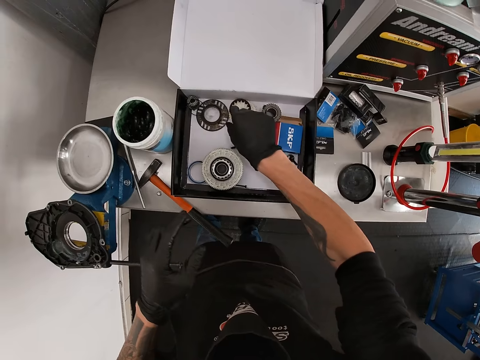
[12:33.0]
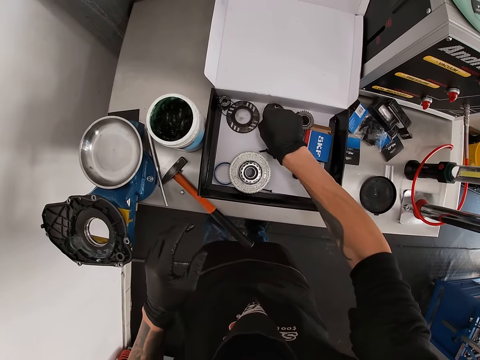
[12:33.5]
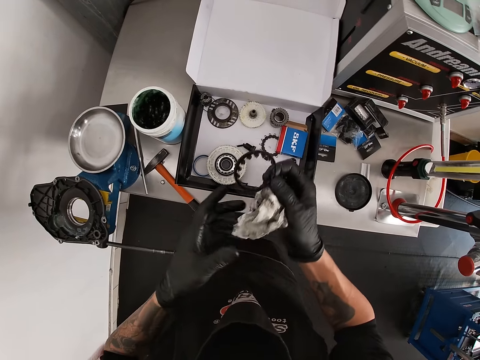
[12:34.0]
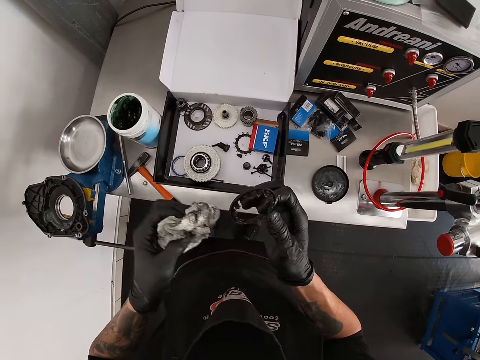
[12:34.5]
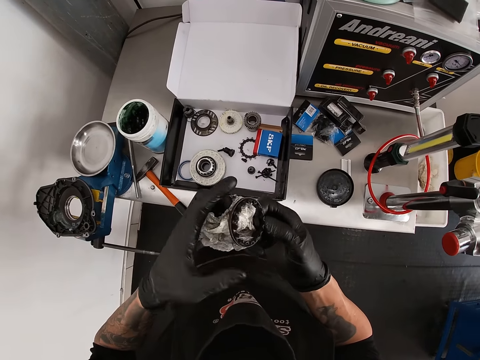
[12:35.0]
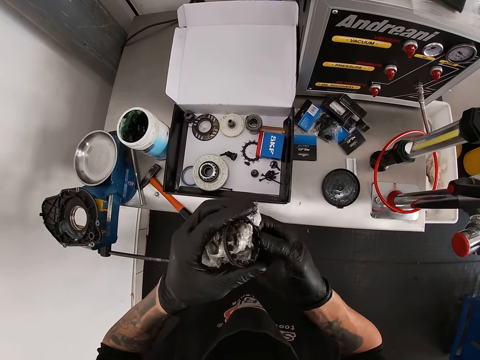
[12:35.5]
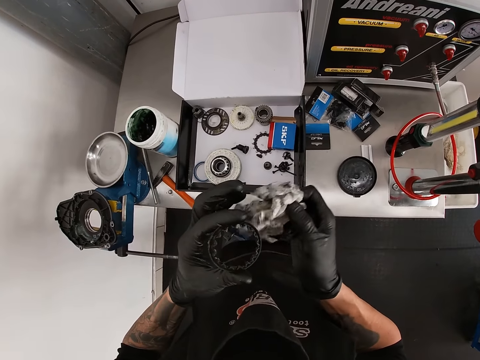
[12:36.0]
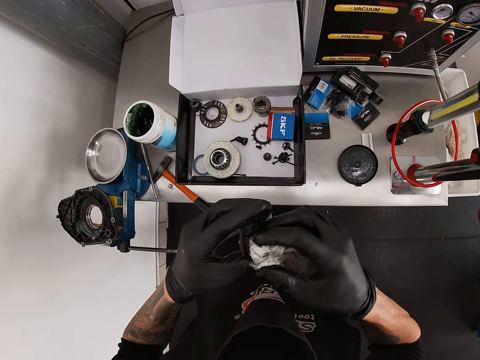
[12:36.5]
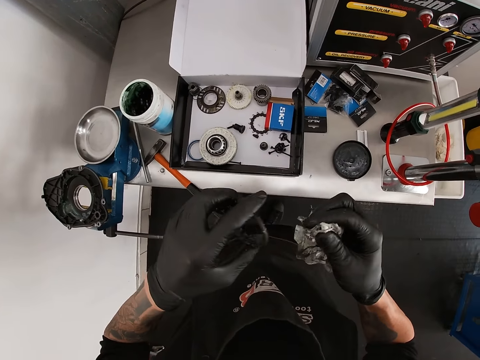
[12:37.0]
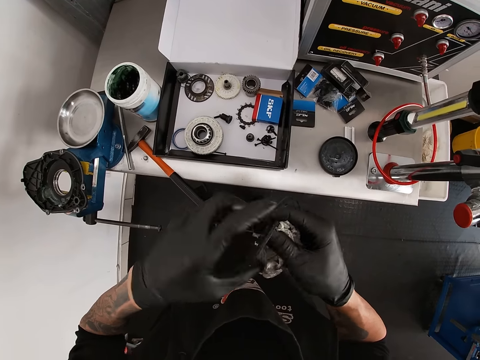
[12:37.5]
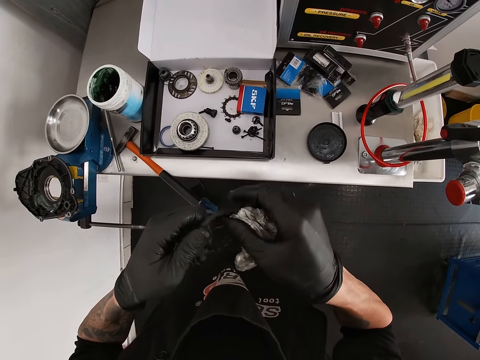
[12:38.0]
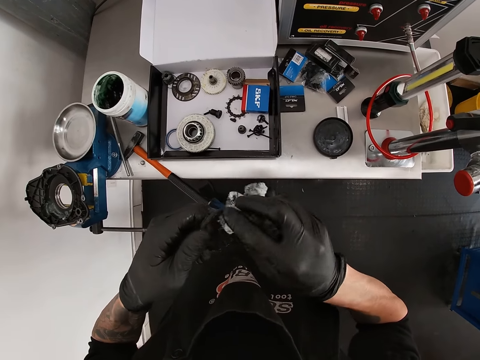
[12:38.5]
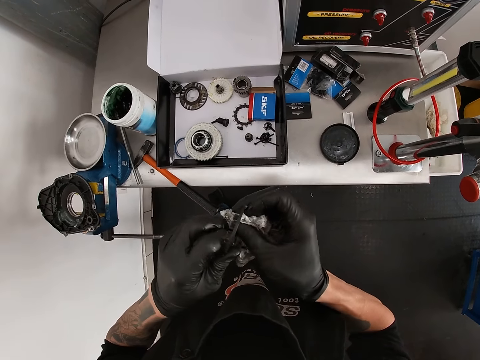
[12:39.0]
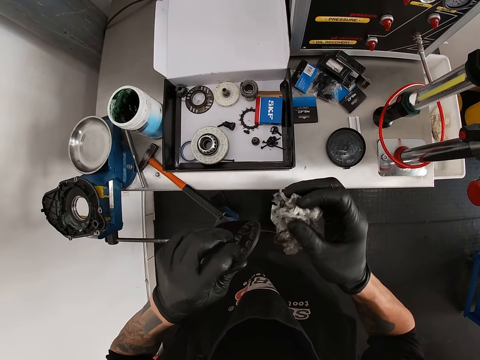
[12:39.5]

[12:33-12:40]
The camera wearer picks up a sprocket from the tool box on the tool chest with his right hand. He cleans the sprocket in his right hand with the tissue paper in his left hand.

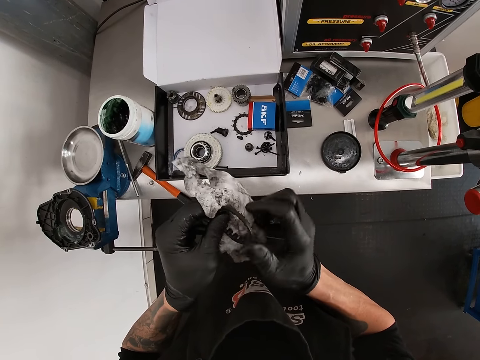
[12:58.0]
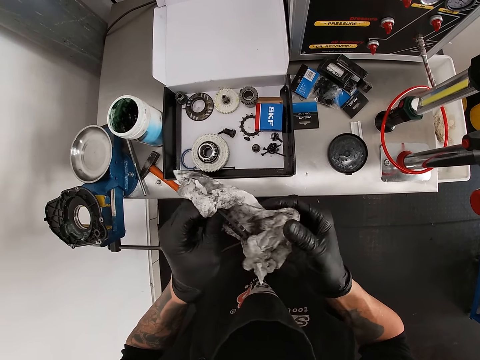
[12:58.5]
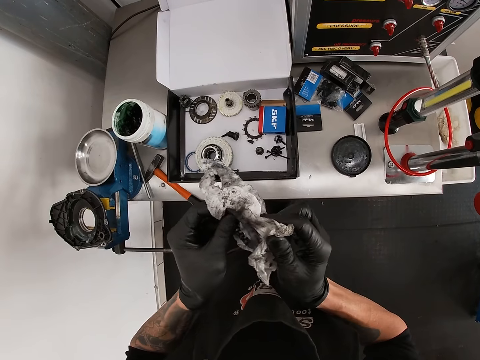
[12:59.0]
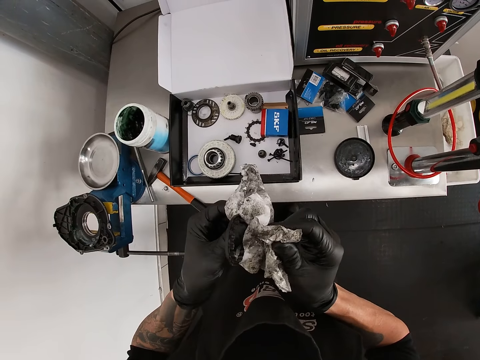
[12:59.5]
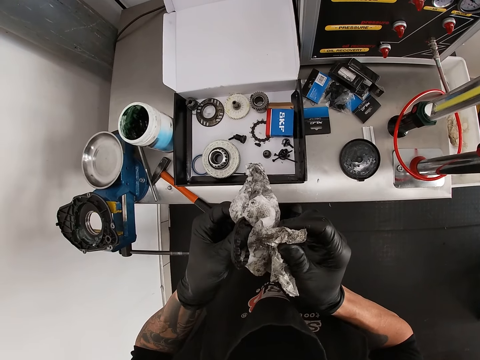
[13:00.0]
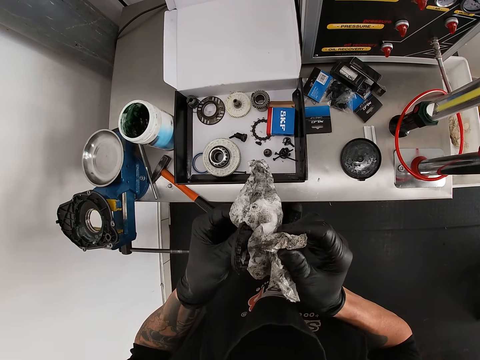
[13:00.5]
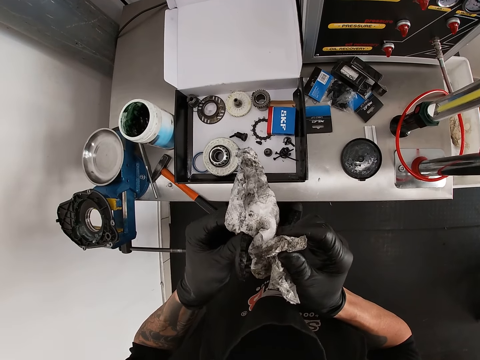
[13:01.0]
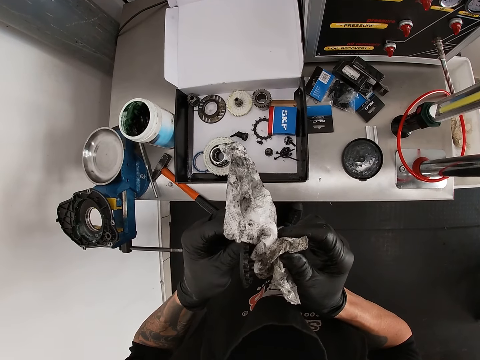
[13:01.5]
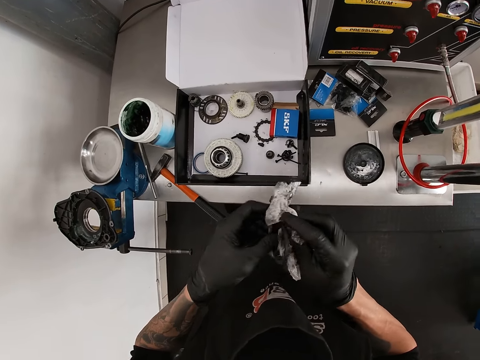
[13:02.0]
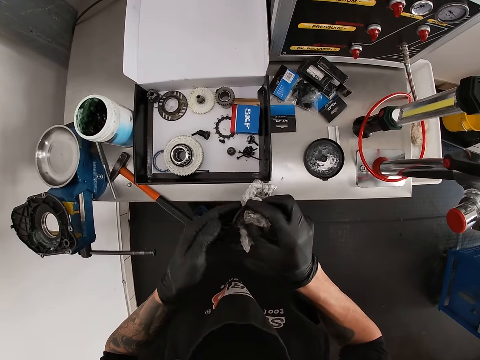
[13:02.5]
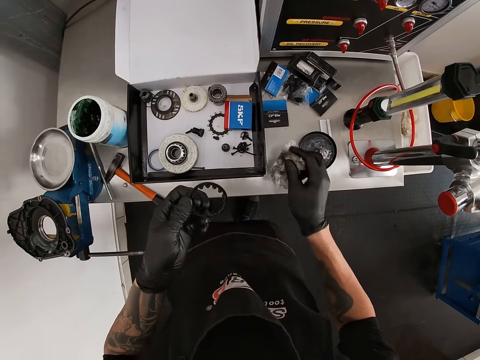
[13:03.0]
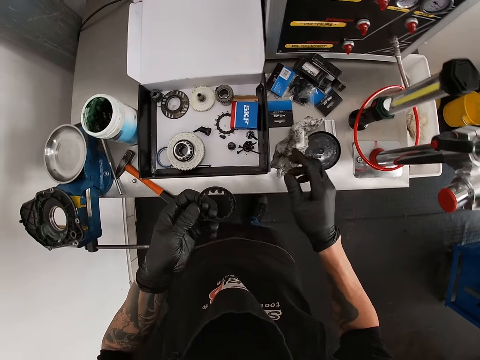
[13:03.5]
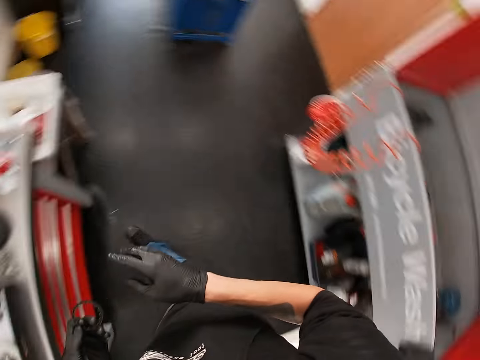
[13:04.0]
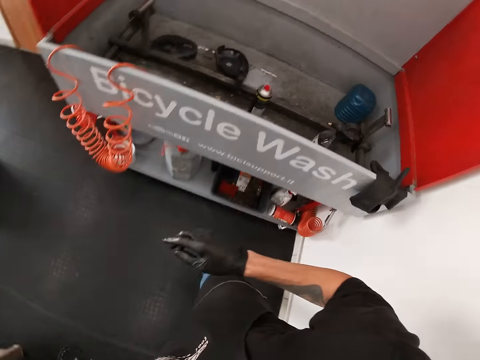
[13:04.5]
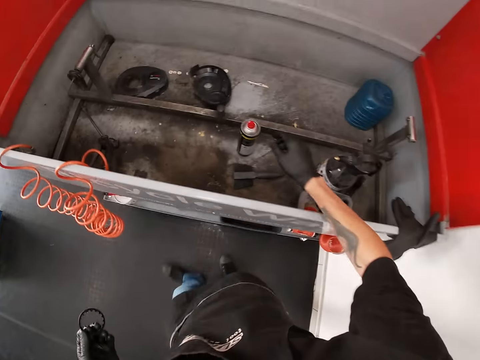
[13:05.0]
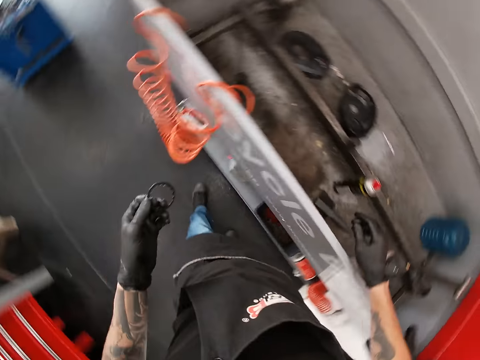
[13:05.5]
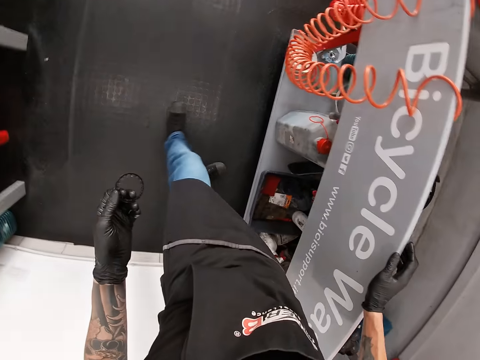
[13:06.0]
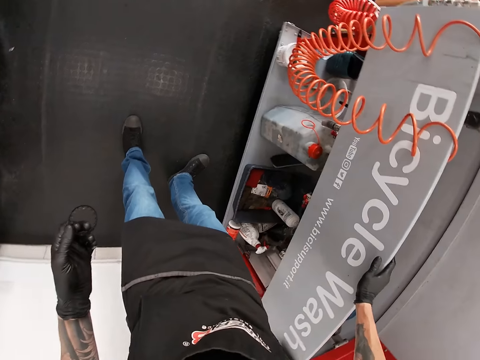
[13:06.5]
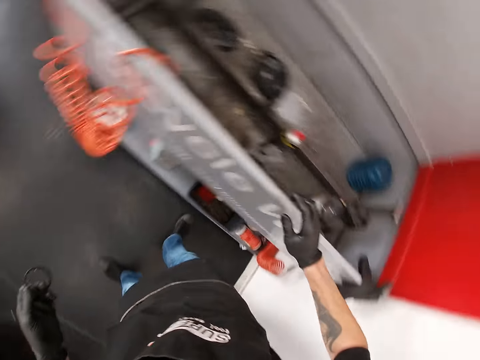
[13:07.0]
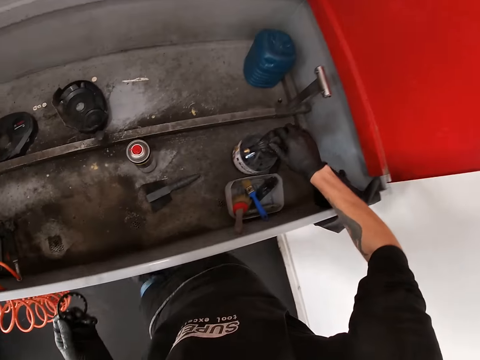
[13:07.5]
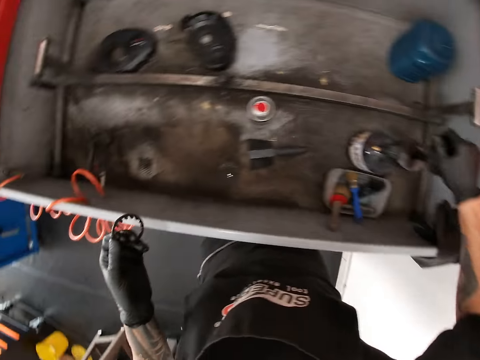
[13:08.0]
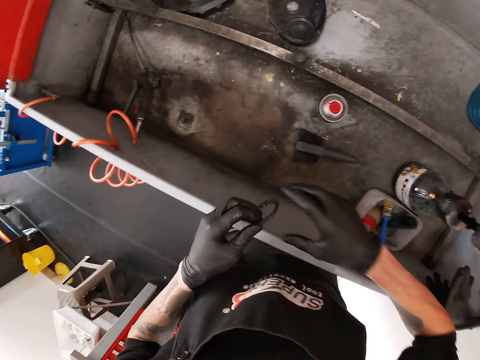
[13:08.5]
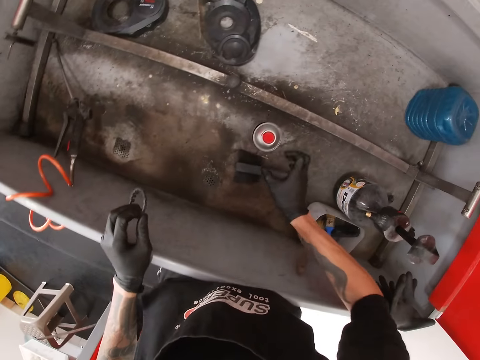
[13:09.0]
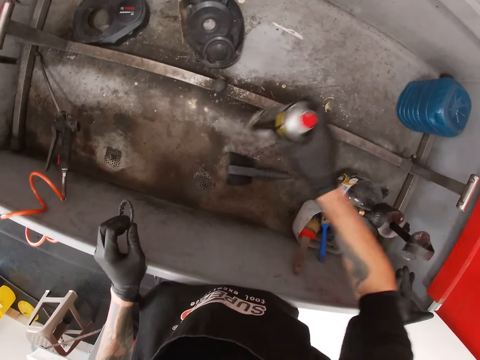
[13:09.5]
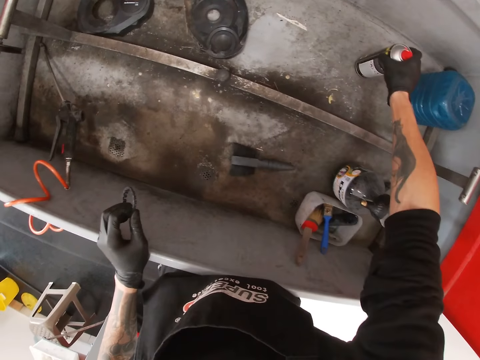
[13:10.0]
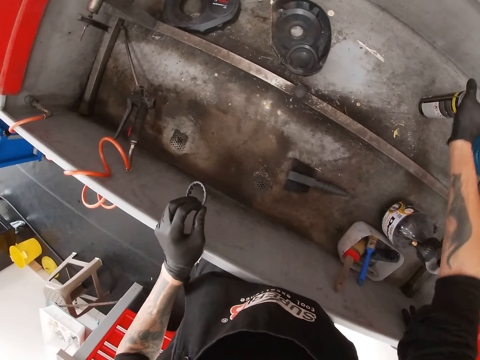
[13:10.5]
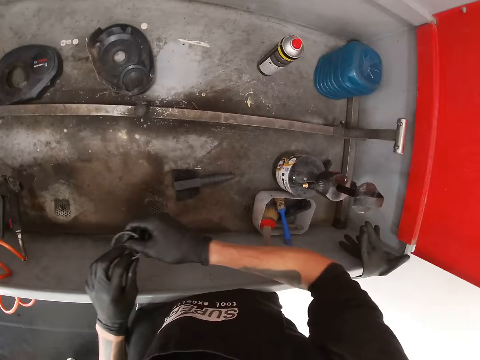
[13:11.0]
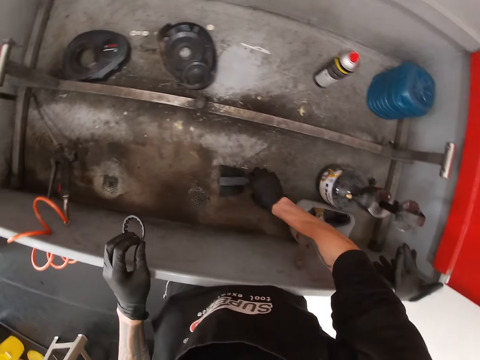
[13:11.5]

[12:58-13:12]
The camera wearer looks at the paper. He drops the tissue paper on the tool chest with his right hand. He turns back. He places his right hand on a bicycle wash unit. He holds a drum. He turns the knob of a soap bottle in the bicycle wash unit with his right hand. He touches something. He moves a spray bottle further in the bicycle wash unit with his right hand.

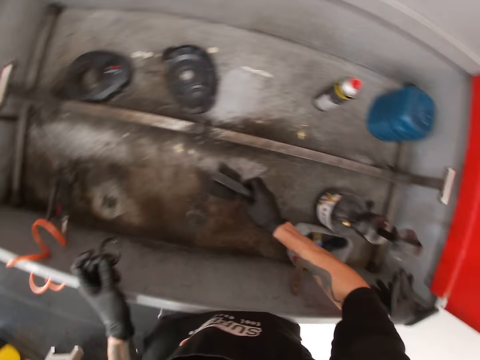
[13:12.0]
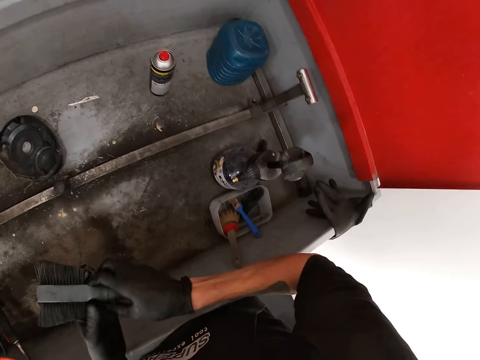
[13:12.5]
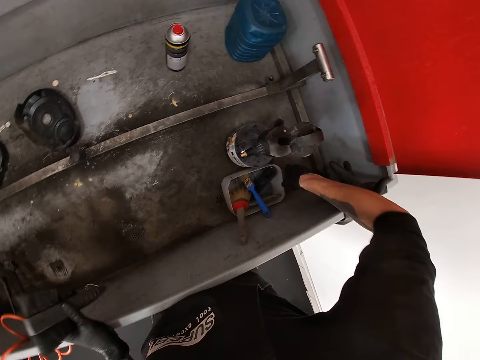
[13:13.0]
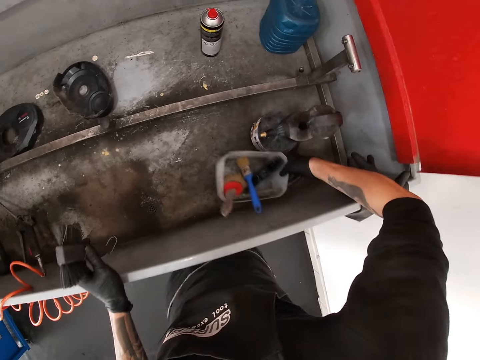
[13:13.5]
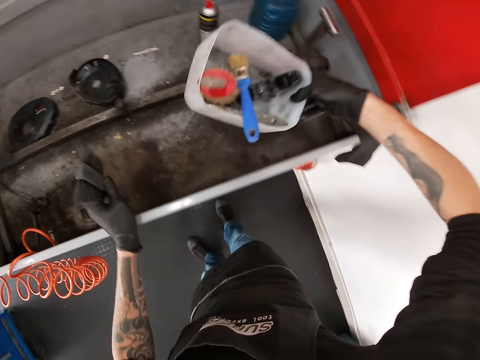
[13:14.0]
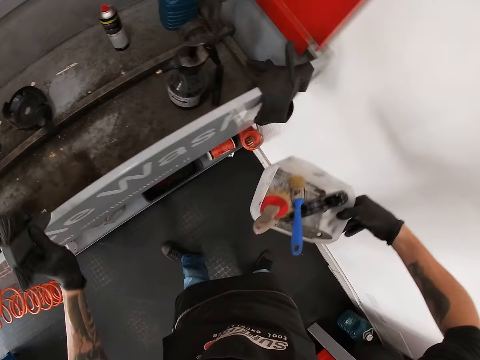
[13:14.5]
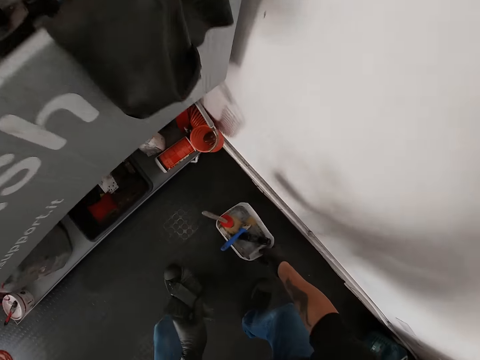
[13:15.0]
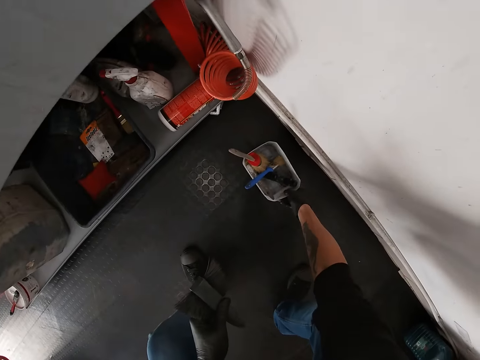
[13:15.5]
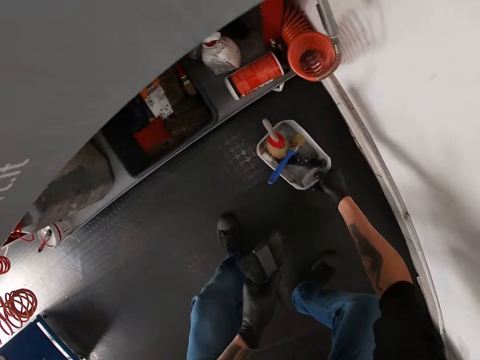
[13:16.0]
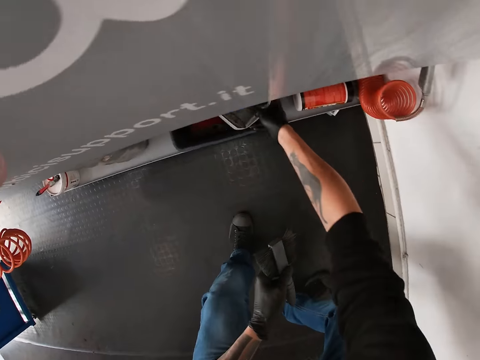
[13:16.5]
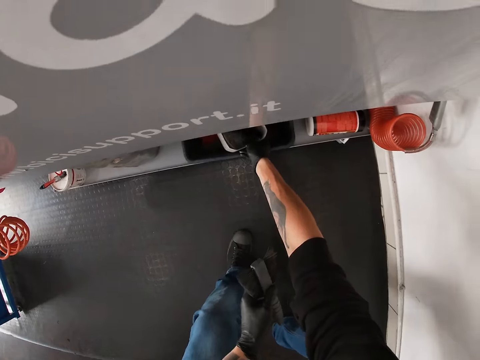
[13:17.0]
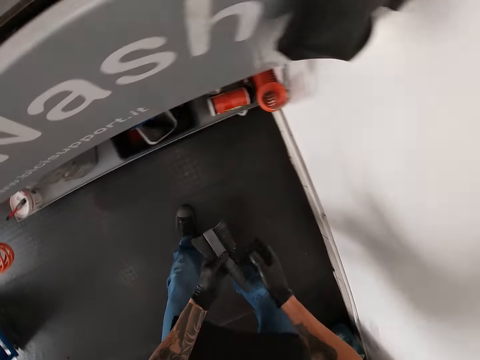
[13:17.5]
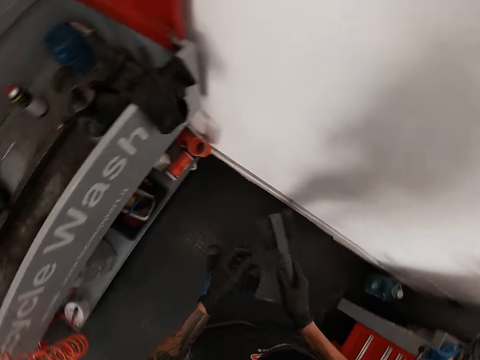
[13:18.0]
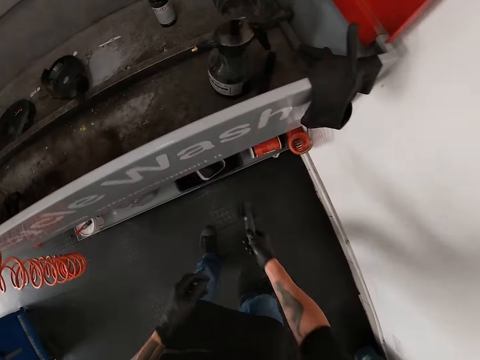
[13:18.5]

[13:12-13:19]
The camera wearer picks up a steel brush in the bicycle wash unit with his right hand. He passes the brush in his right hand to his left hand. He lifts a plastic container in the bicycle wash unit with his right hand. He drops the plastic container on the floor. He moves the plastic container. He places the plastic container in his right hand in a cubicle attached under the bicycle wash unit. He passes the brush in his left hand to his right hand. He holds the steel brush.
